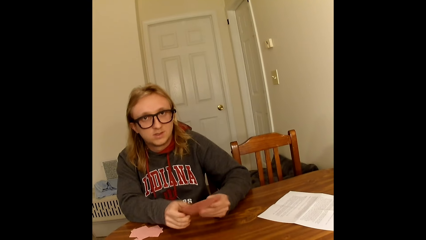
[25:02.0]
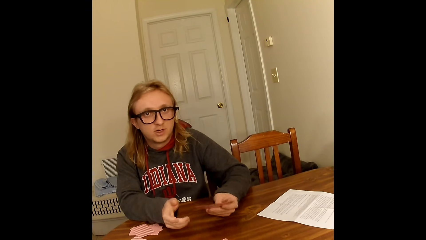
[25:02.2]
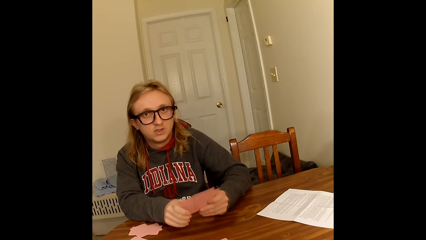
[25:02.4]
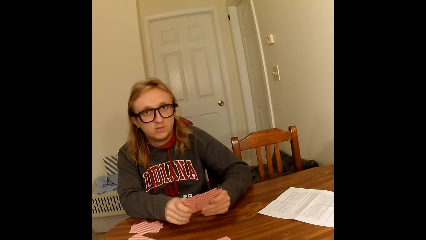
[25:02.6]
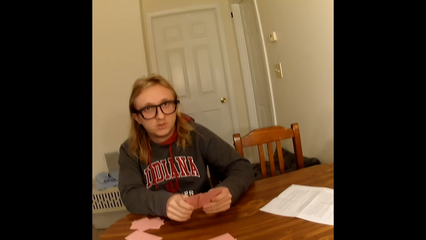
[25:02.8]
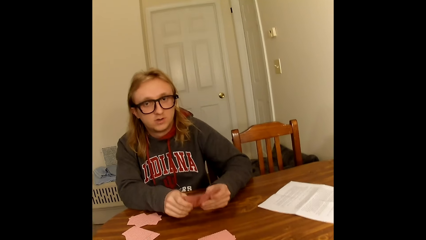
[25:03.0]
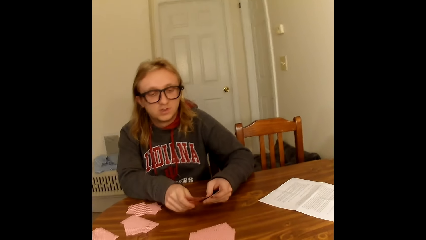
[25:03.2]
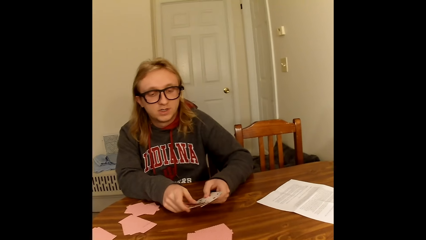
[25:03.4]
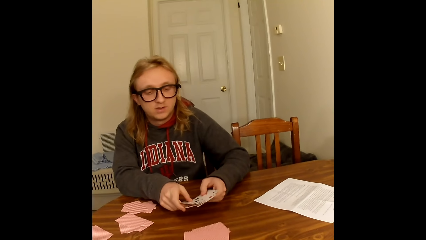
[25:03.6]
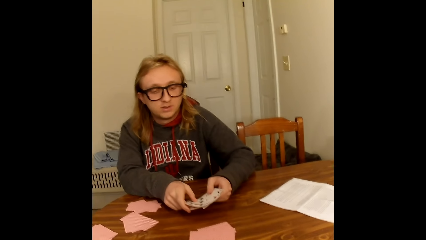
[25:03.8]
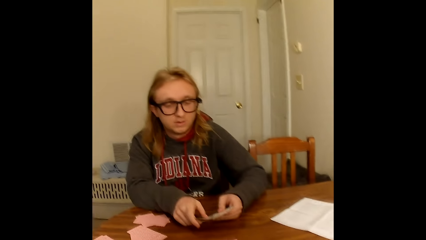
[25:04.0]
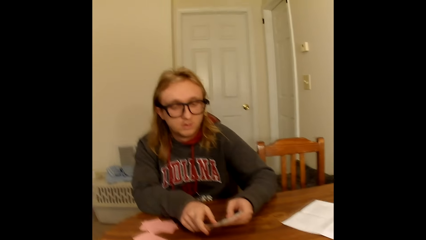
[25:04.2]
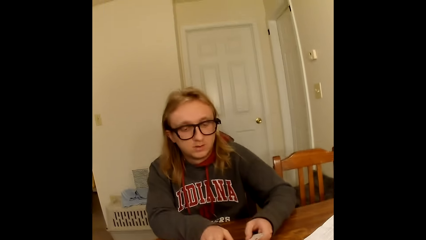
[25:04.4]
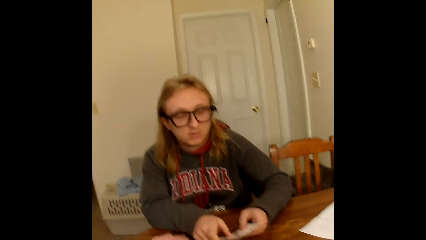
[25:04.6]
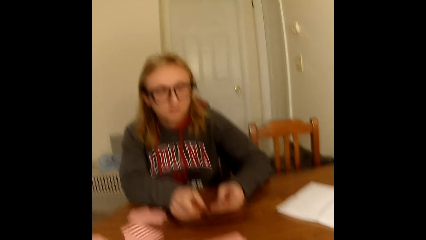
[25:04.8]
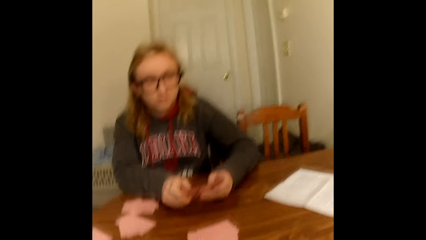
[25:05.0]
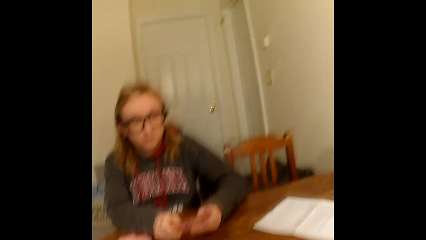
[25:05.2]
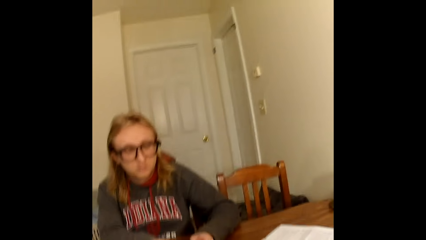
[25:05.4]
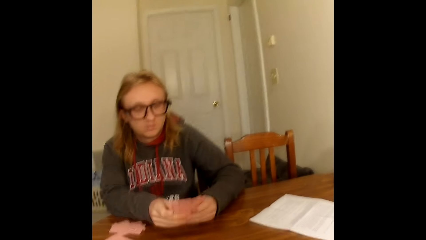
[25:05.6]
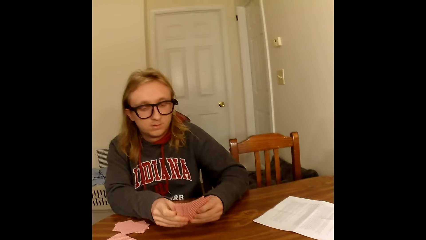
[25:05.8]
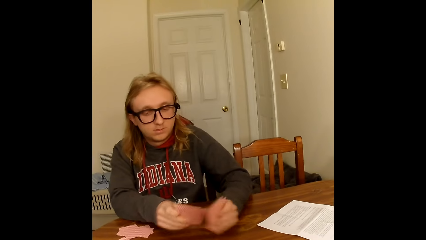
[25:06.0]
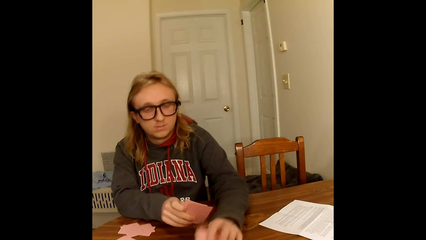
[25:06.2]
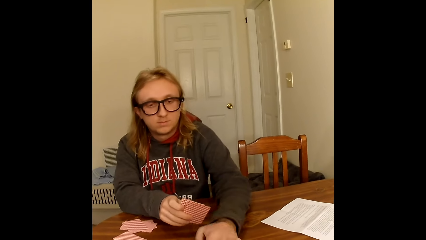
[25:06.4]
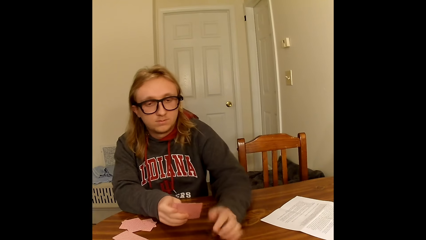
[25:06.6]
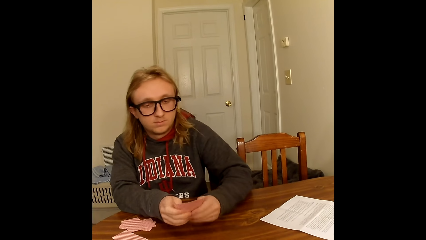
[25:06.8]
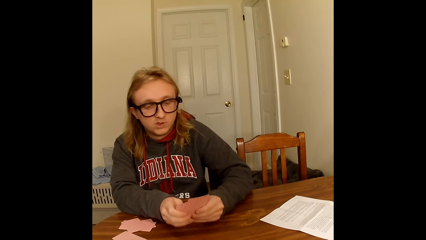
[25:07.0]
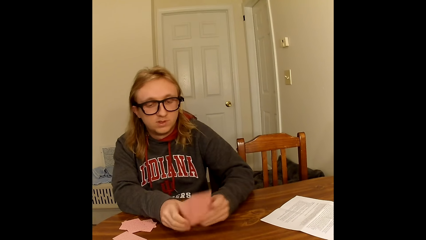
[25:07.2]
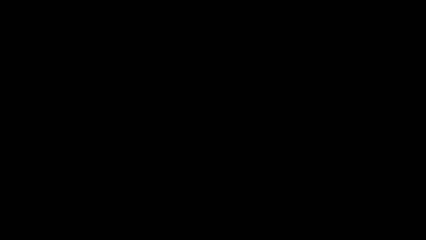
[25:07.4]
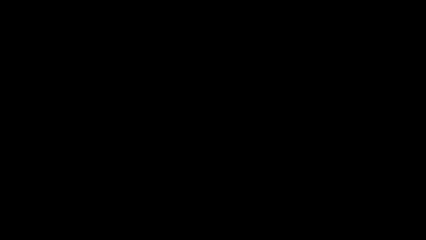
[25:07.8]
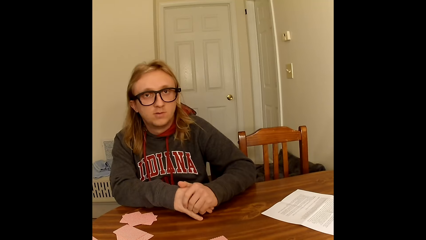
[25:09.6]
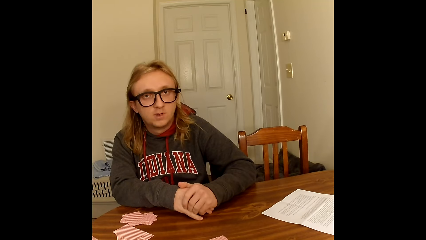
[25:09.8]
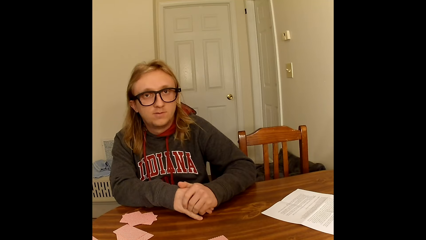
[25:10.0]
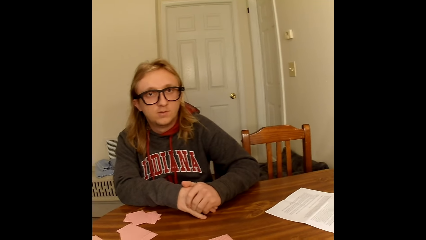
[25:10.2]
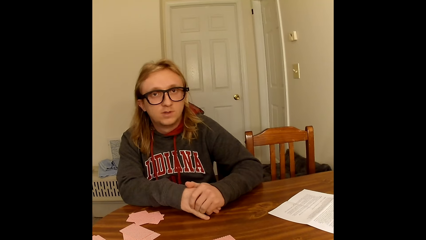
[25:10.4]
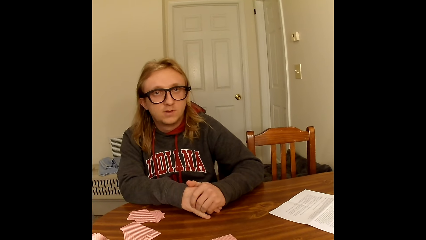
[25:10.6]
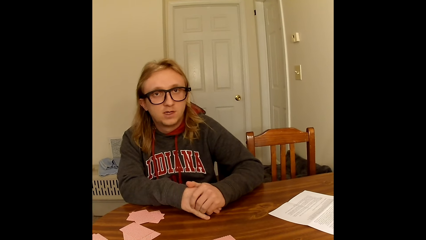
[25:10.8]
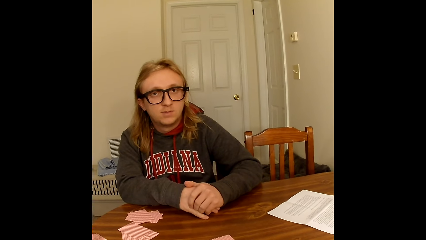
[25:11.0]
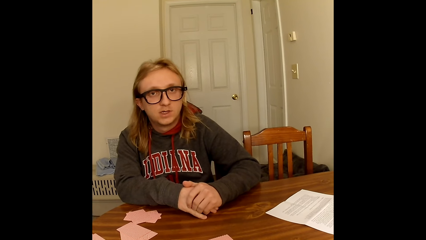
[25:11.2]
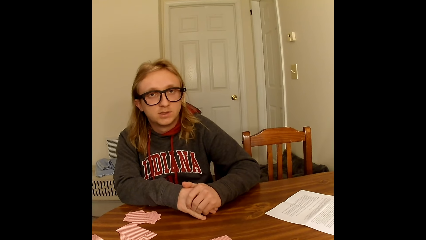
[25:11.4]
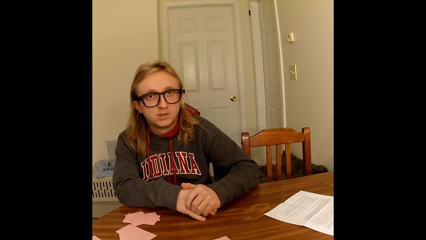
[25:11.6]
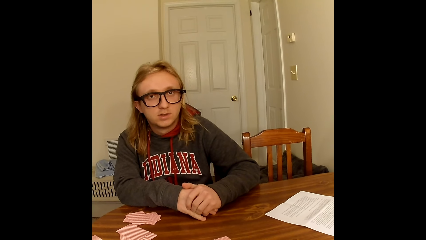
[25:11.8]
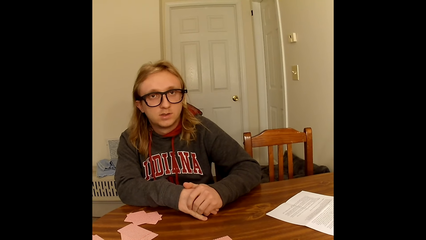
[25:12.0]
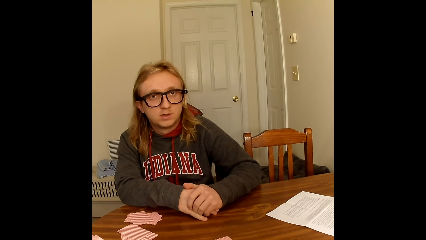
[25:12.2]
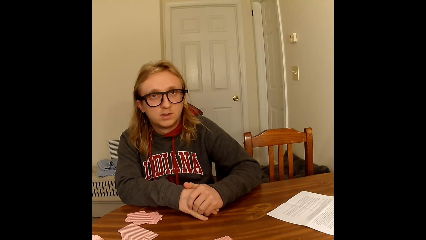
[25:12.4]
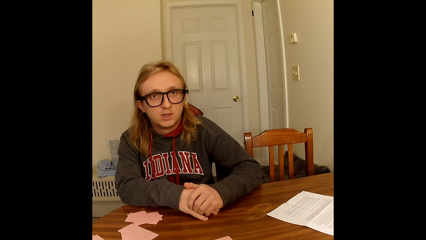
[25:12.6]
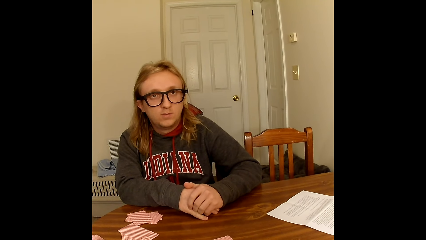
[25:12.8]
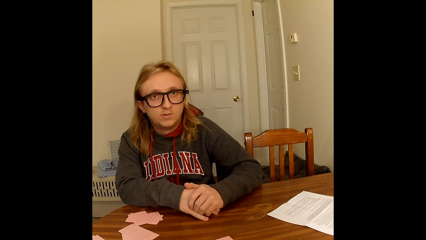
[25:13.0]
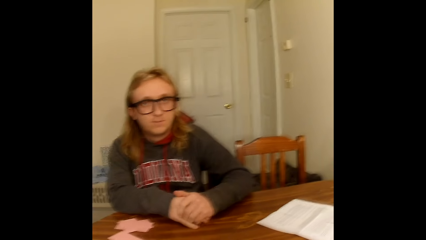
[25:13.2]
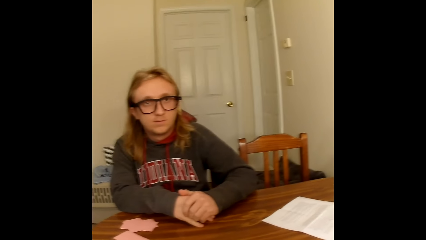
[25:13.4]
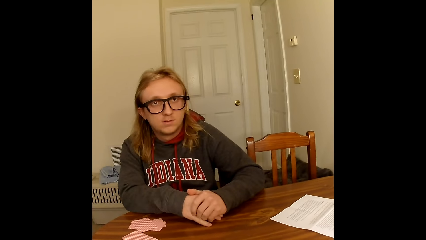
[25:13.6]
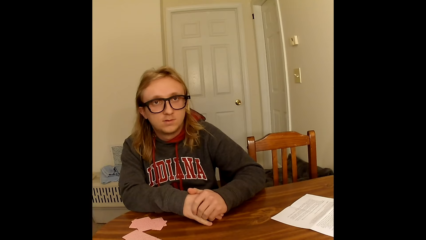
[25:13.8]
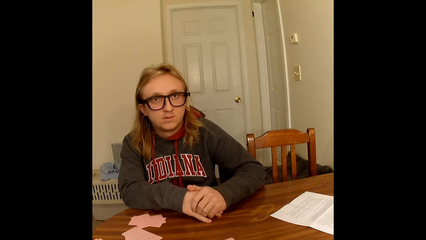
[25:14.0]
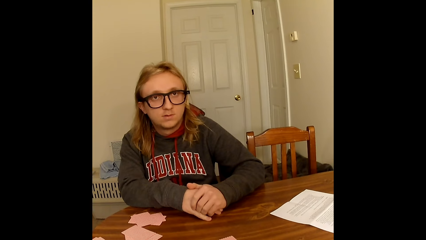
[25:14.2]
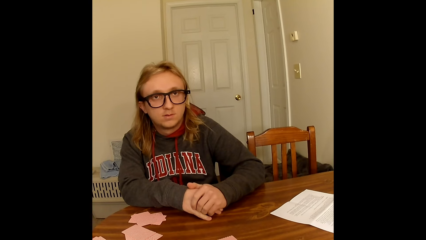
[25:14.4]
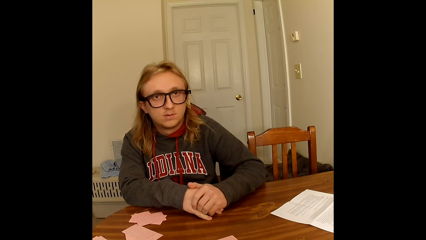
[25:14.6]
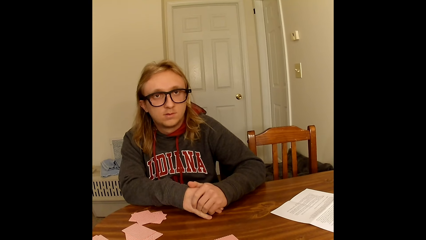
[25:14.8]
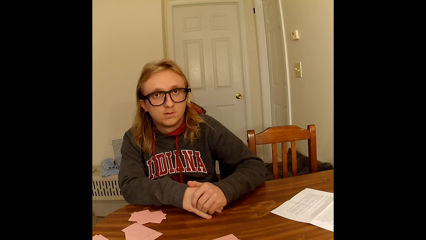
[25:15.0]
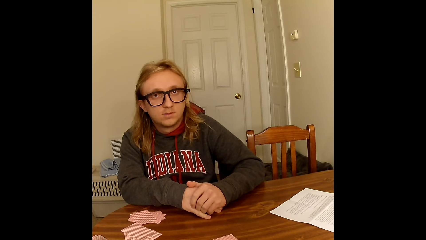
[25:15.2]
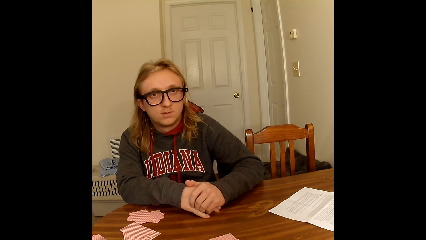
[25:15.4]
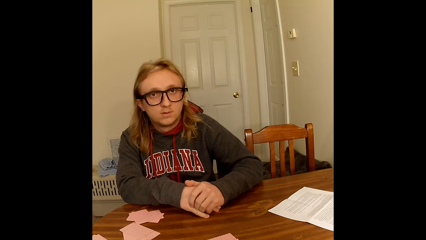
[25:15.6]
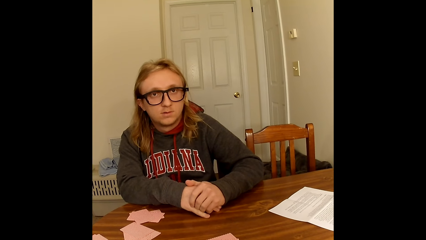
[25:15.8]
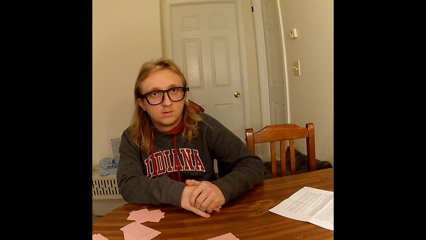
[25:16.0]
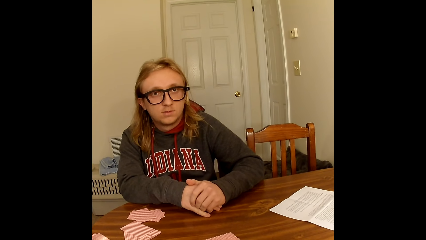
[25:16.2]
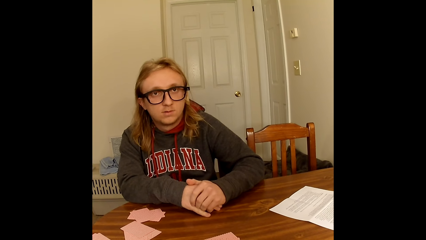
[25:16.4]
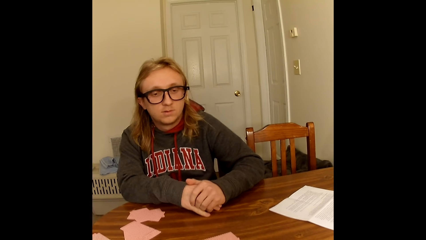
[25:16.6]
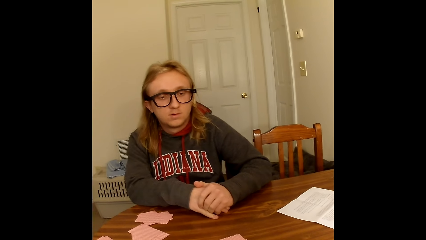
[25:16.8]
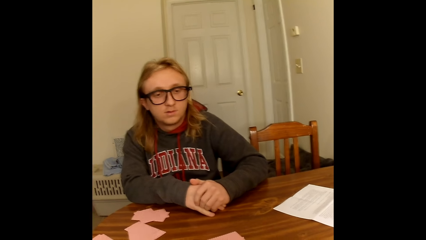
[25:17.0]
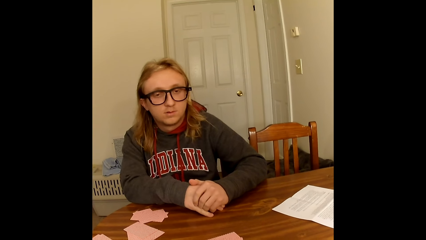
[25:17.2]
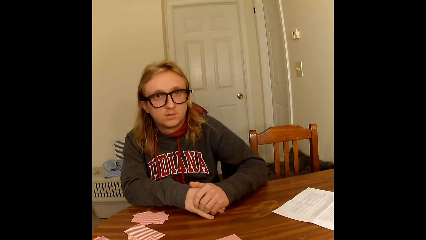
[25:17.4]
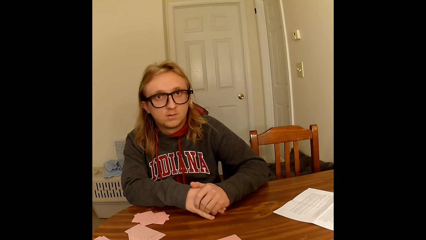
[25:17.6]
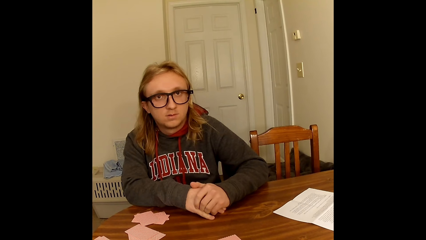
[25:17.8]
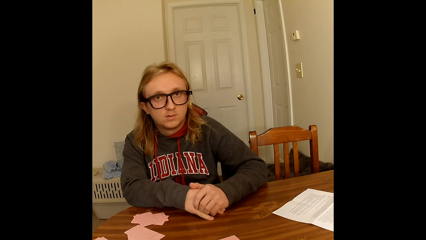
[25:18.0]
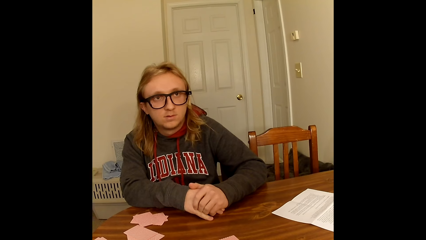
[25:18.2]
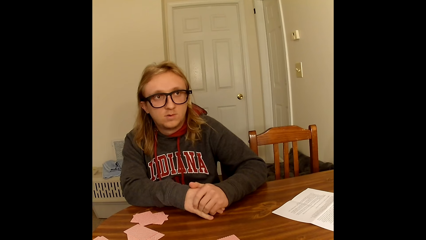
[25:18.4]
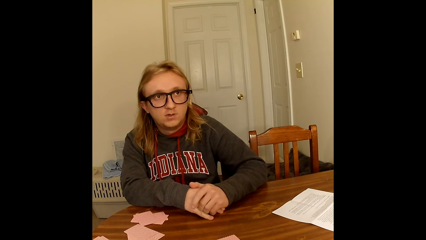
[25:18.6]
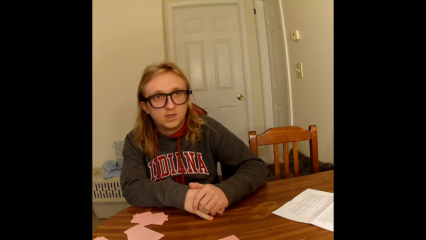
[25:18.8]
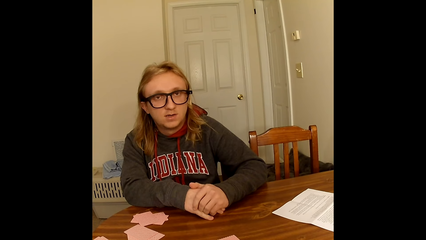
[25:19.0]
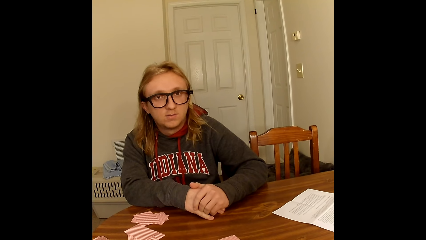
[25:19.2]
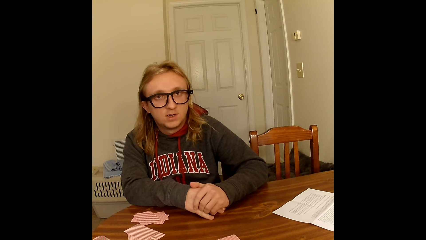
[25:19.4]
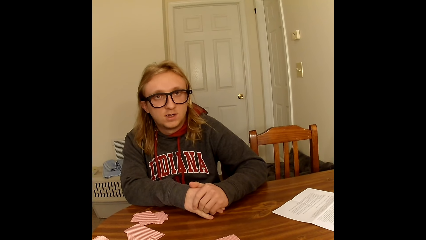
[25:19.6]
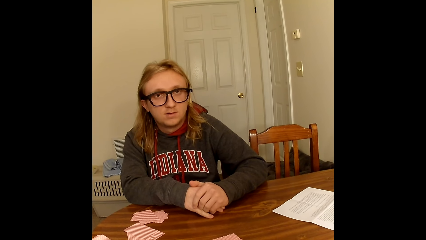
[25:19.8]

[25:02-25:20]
A man converses. The camera wearer converses. The man places the cards on the table with his right hand, holds the cards in his left hand with his right hand, converses, and puts his left hand on his right hand placed on the table. The camera wearer converses. The man looks at the camera wearer and converses.
